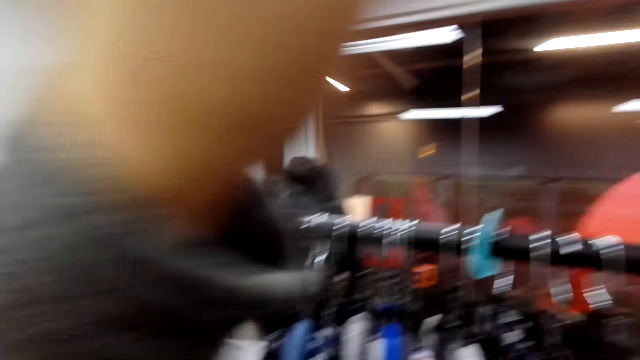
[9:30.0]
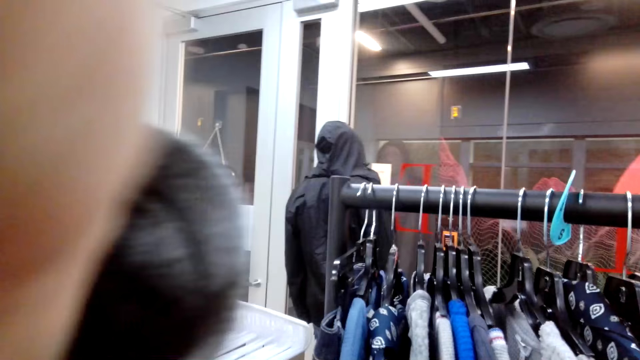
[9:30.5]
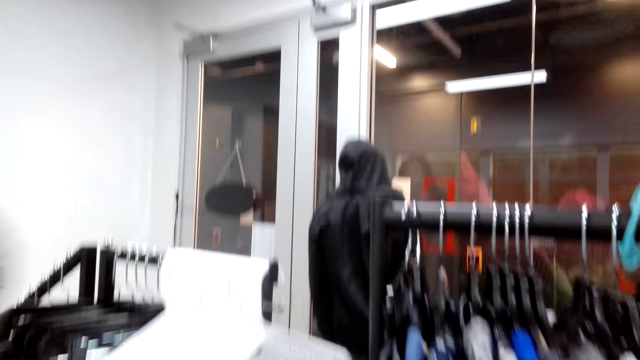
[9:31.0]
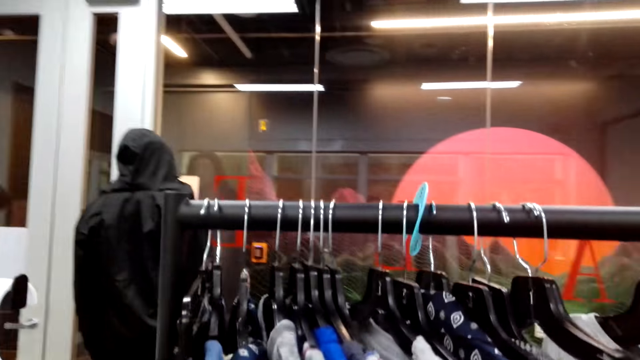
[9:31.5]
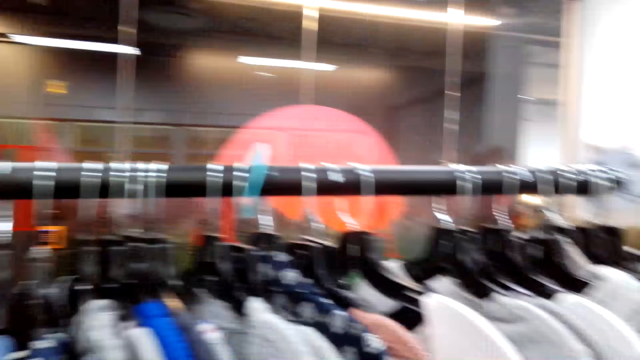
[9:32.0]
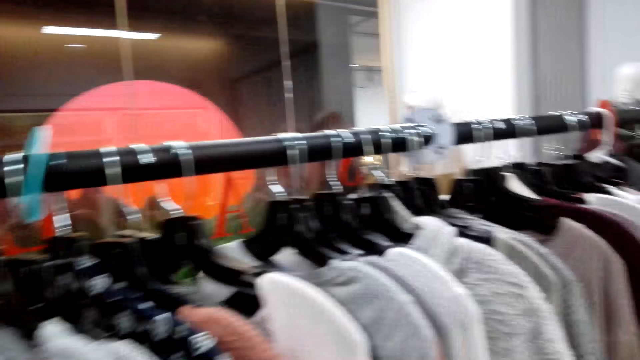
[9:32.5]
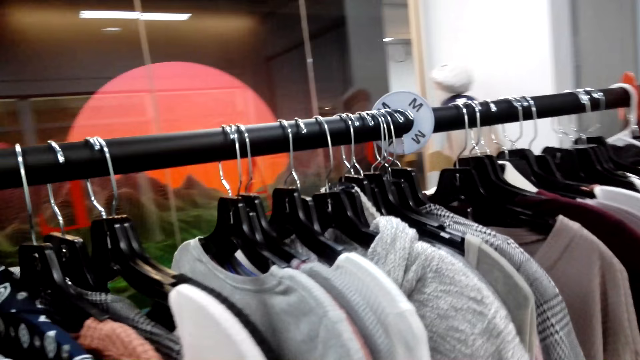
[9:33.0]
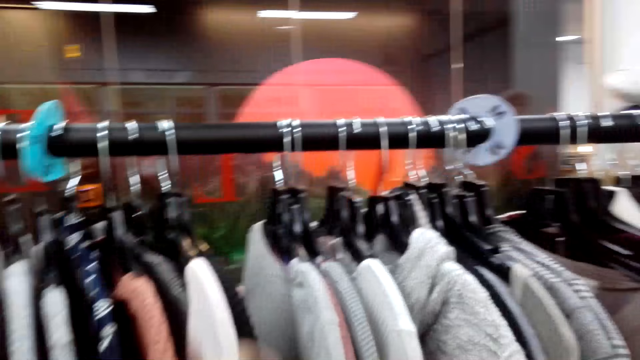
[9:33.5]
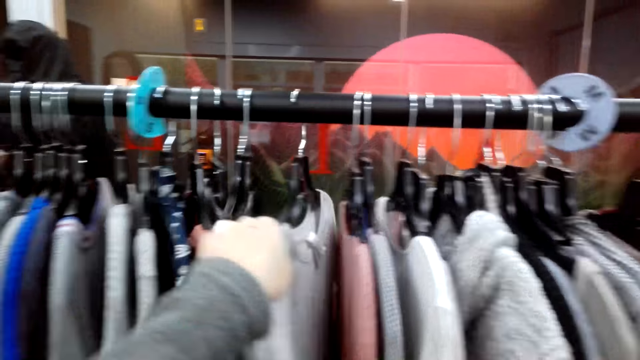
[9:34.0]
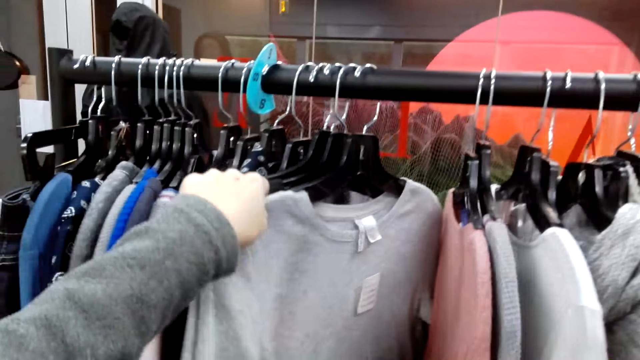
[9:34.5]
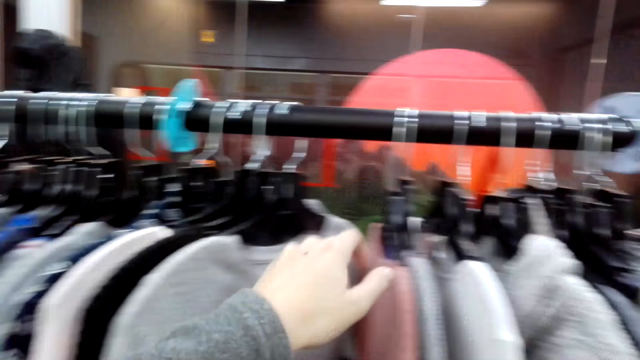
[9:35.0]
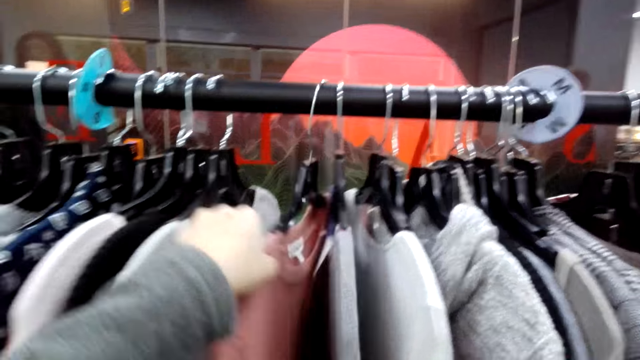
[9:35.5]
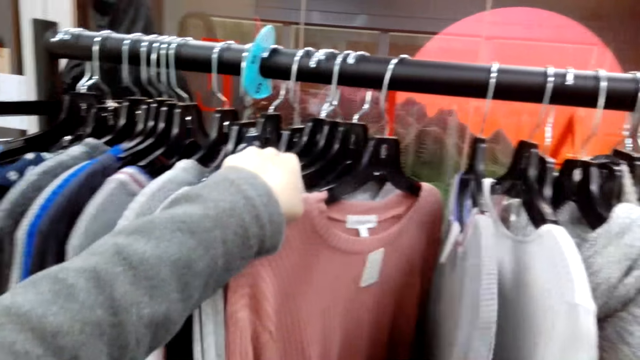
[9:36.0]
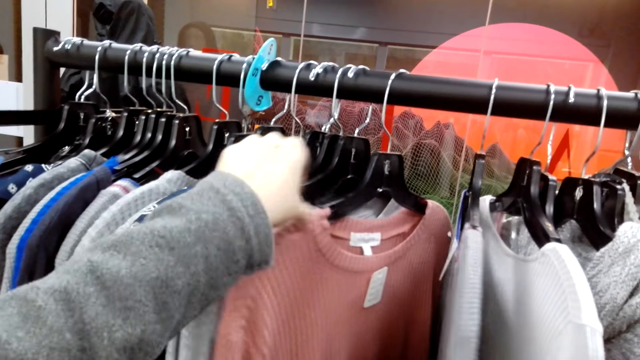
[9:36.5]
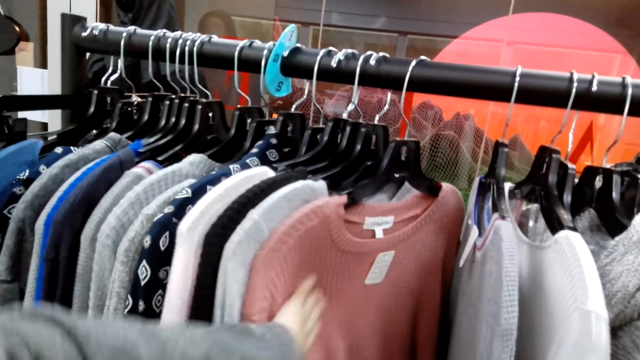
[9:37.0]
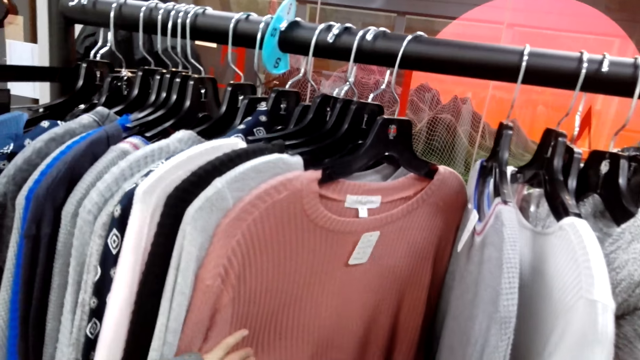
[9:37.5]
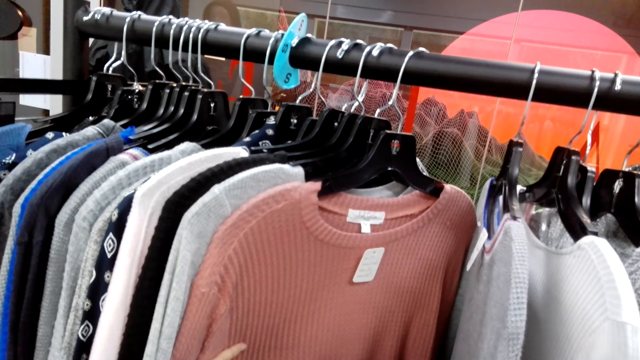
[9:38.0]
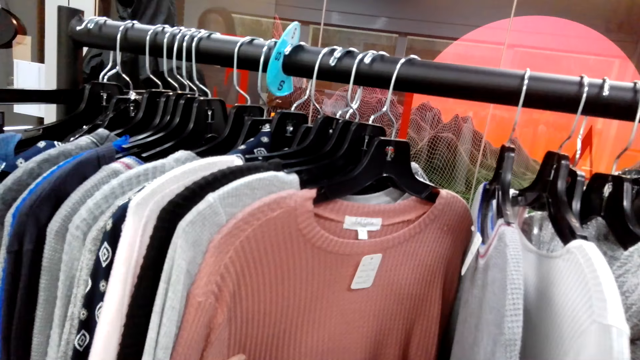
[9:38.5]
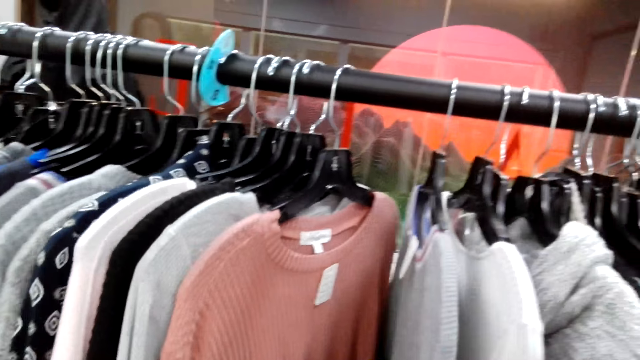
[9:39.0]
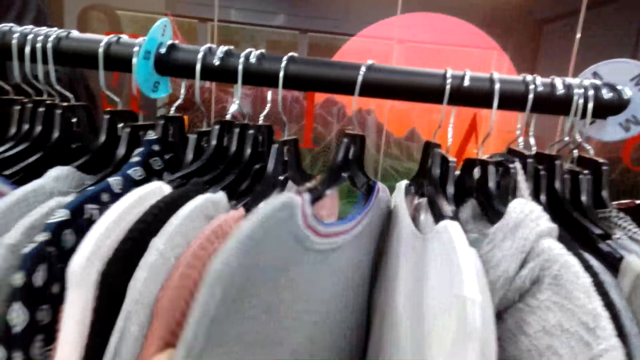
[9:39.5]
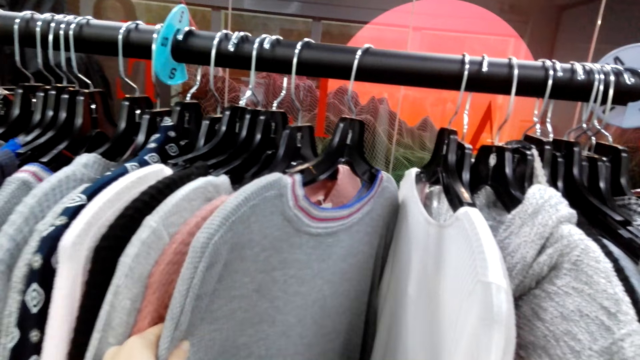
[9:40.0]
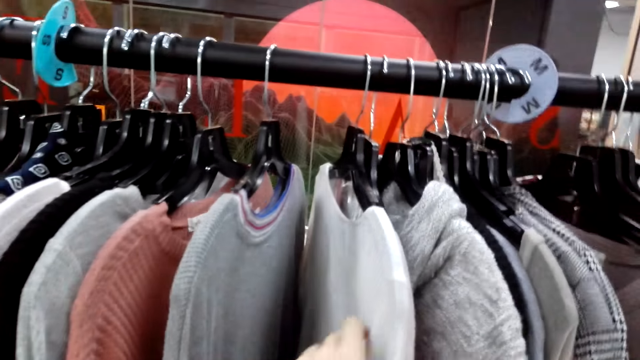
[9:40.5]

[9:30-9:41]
The camera wearer raises a hand towards the camera. They withdraw the left hand from the camera. They touch the cloths. They push the tops aside with the right hand.

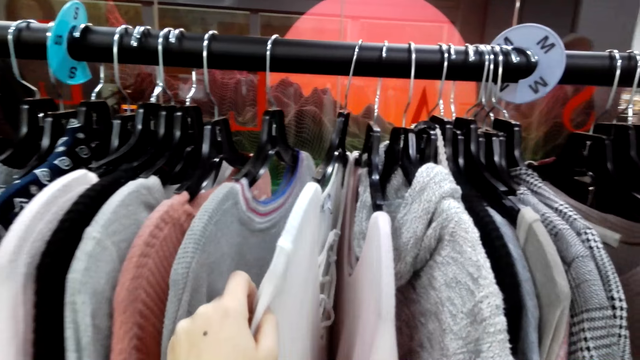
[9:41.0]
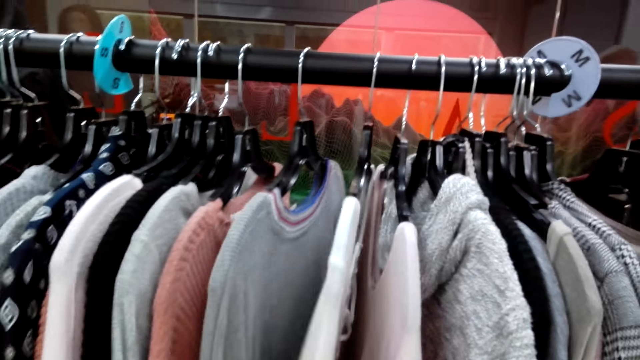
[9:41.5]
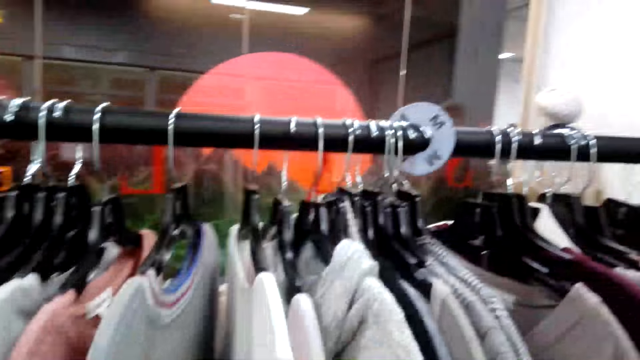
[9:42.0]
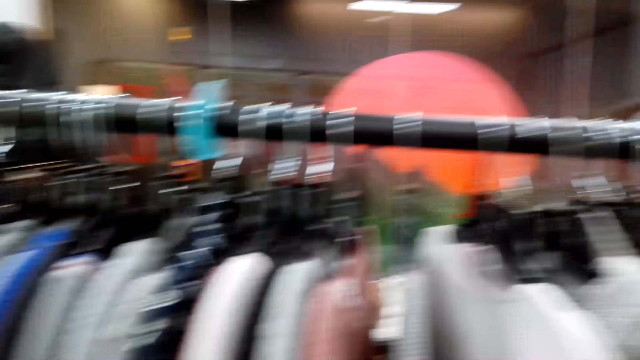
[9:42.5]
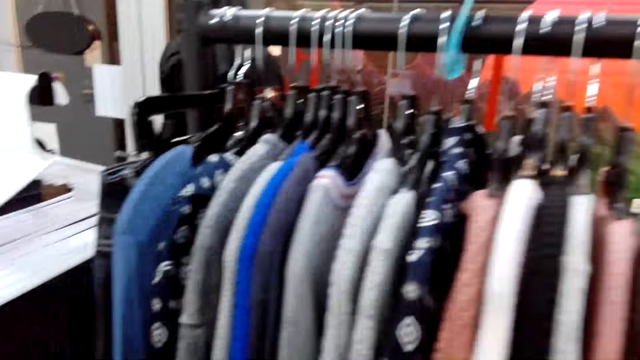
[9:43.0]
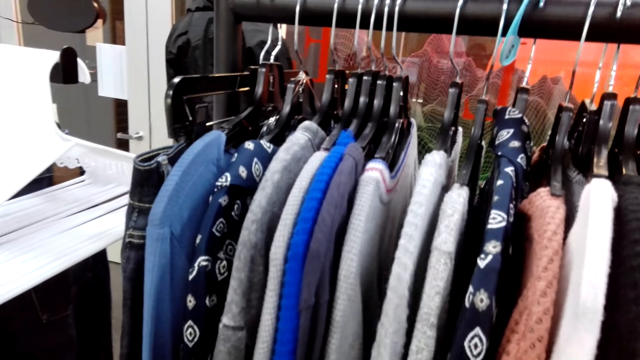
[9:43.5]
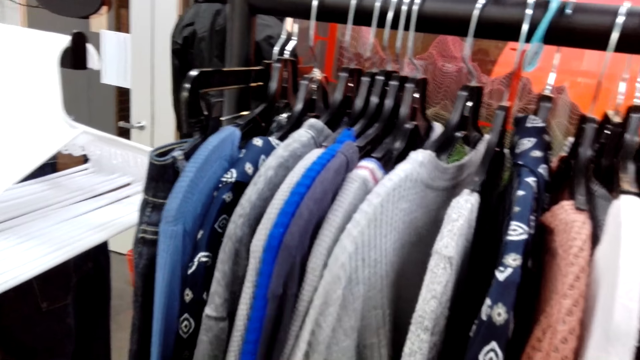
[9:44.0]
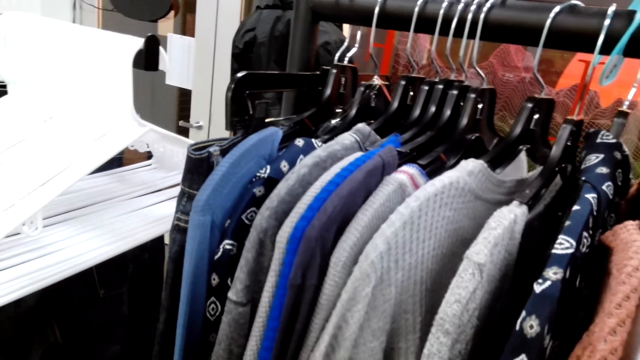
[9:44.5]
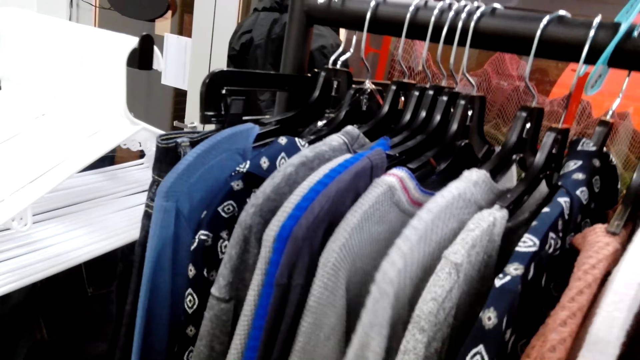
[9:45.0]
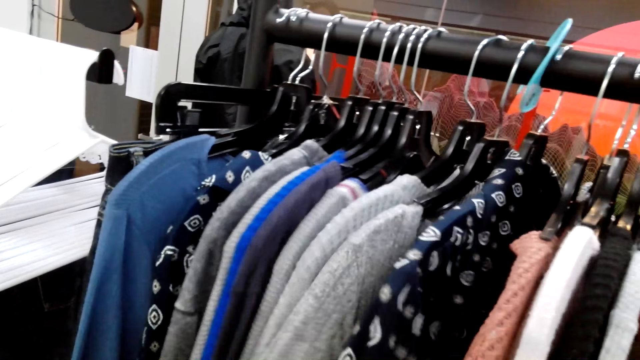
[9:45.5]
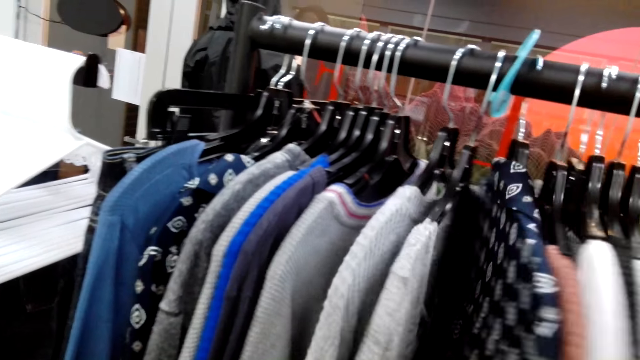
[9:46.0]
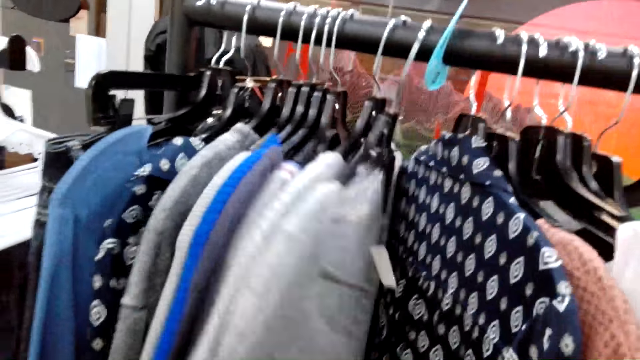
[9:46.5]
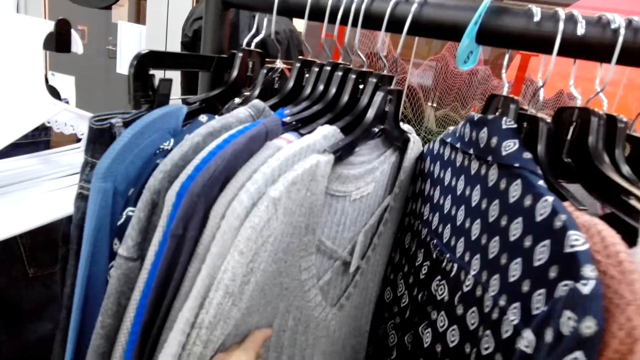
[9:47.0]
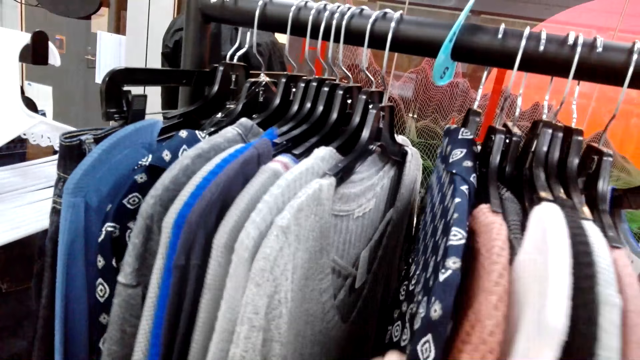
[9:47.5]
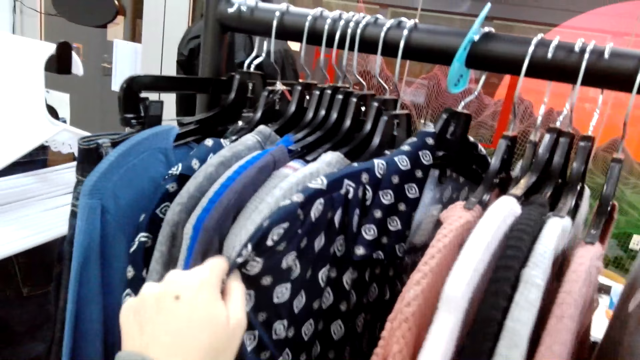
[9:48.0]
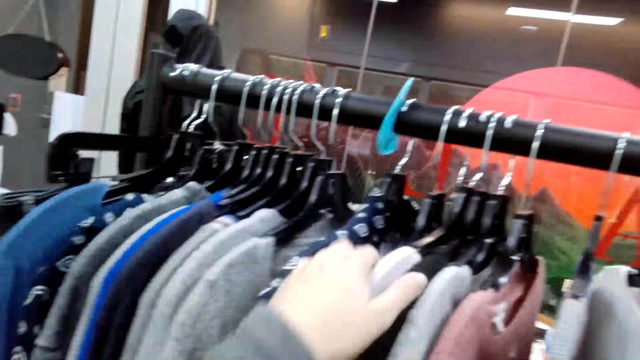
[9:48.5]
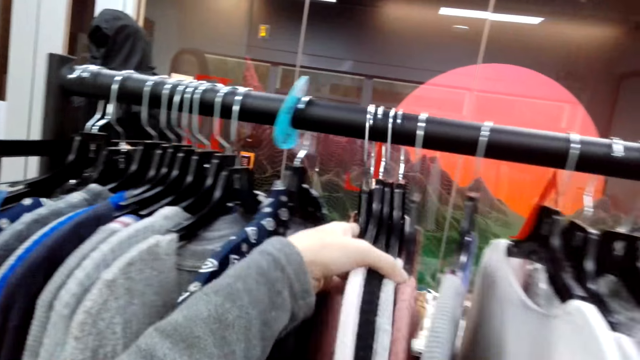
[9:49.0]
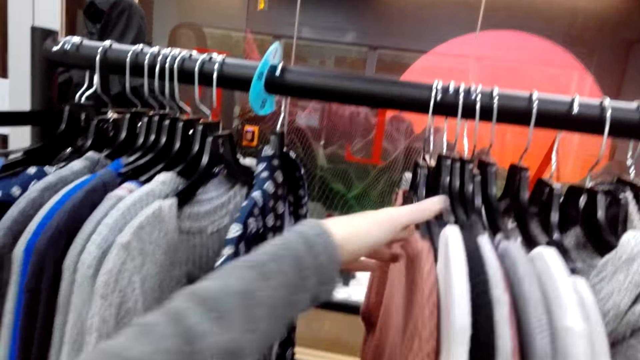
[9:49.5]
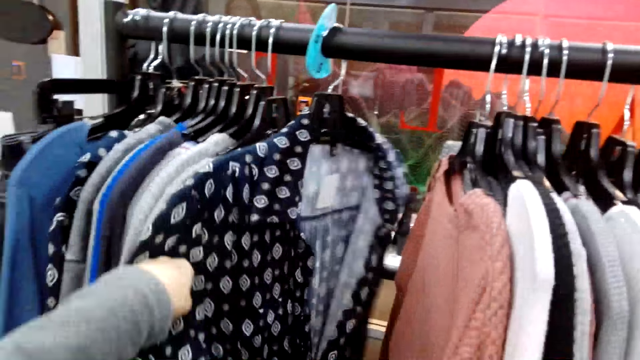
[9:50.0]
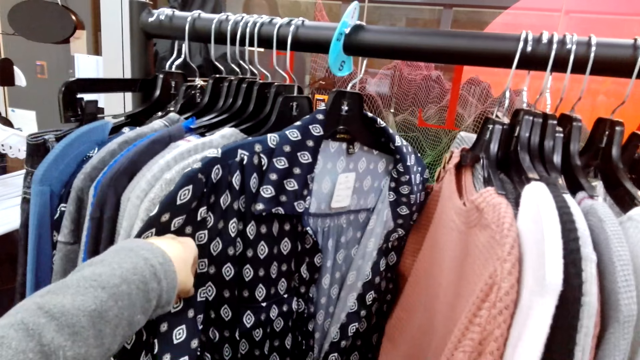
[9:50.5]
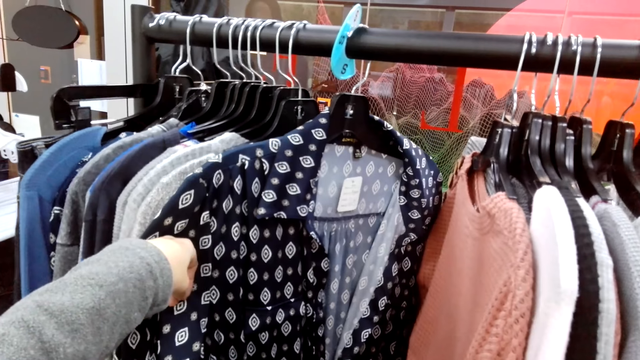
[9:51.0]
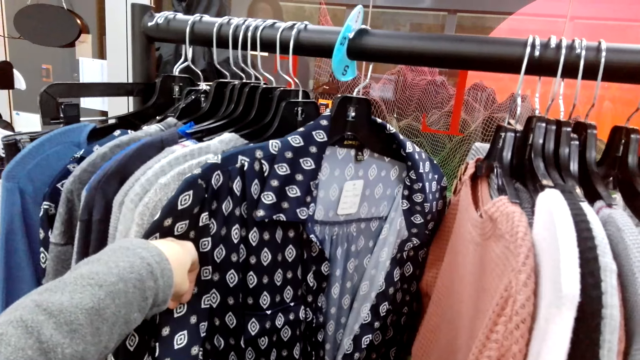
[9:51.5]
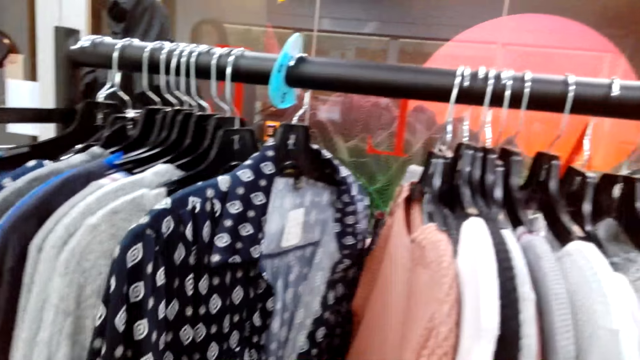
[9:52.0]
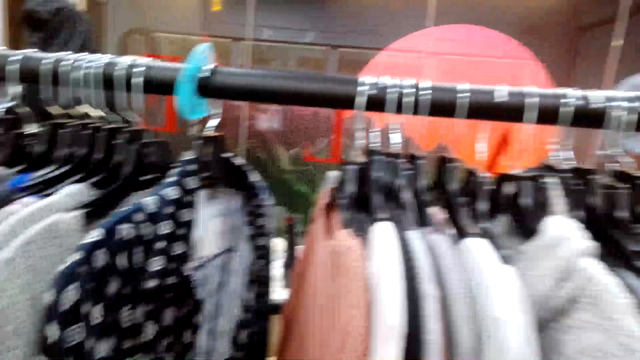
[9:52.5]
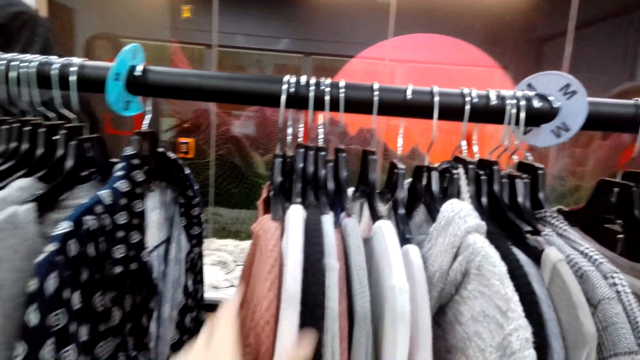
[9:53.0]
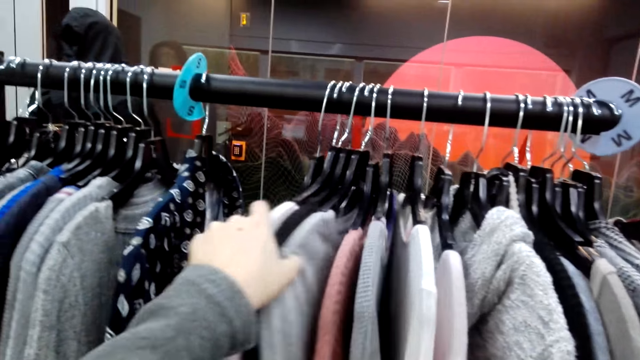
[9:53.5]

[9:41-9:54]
The camera wearer looks around. They touch the cloths. They move the cloths. They touch a cloth.
